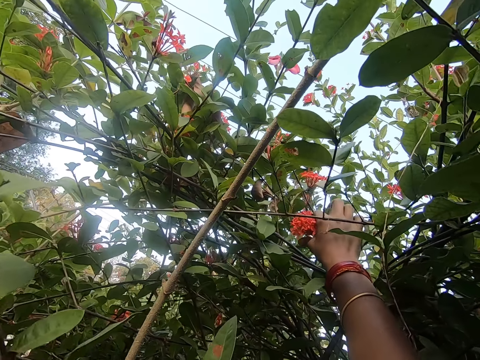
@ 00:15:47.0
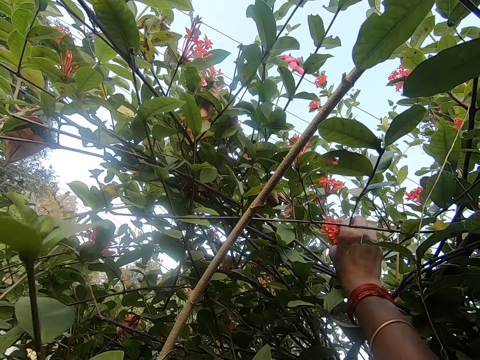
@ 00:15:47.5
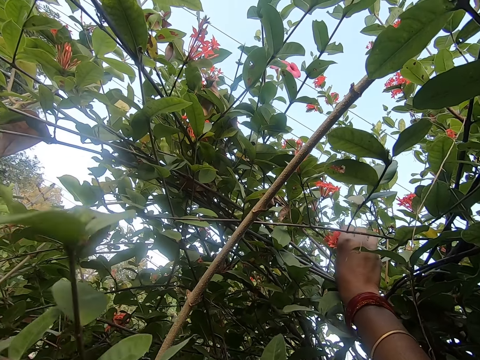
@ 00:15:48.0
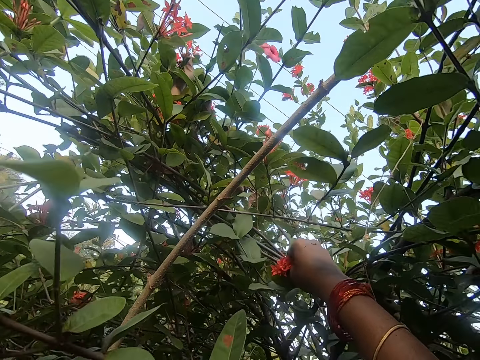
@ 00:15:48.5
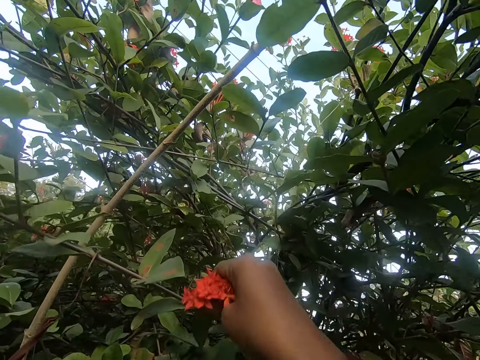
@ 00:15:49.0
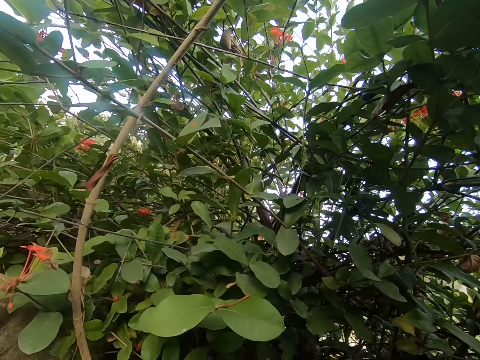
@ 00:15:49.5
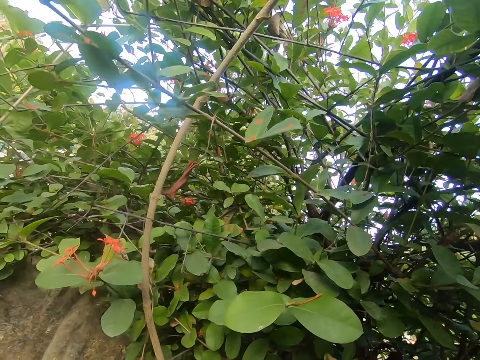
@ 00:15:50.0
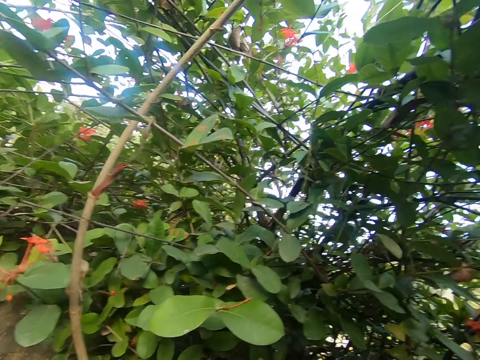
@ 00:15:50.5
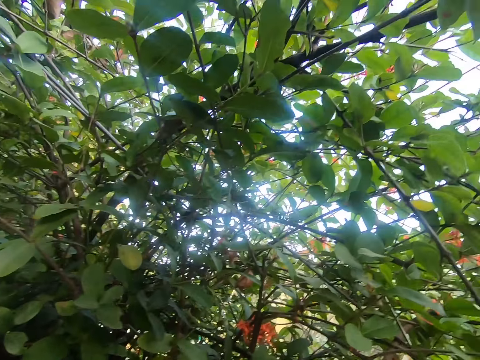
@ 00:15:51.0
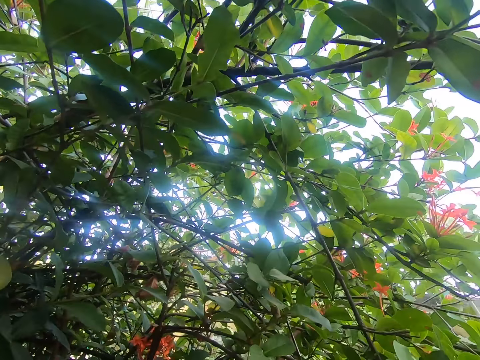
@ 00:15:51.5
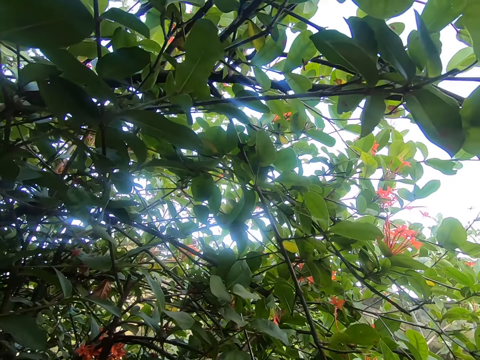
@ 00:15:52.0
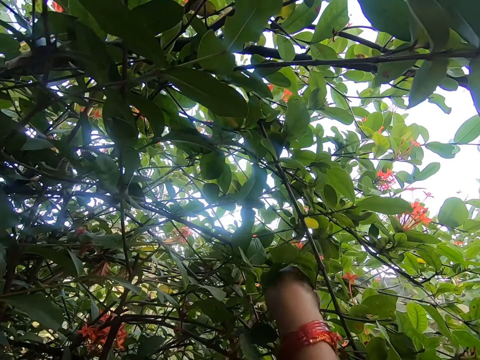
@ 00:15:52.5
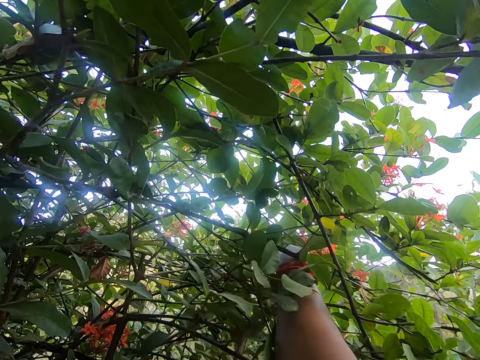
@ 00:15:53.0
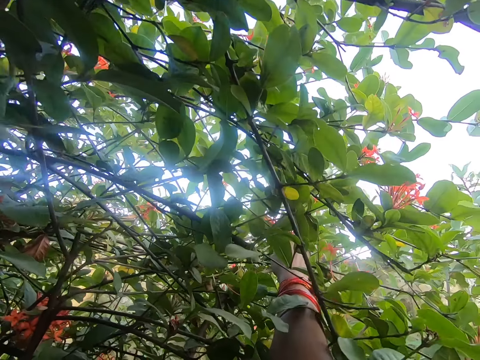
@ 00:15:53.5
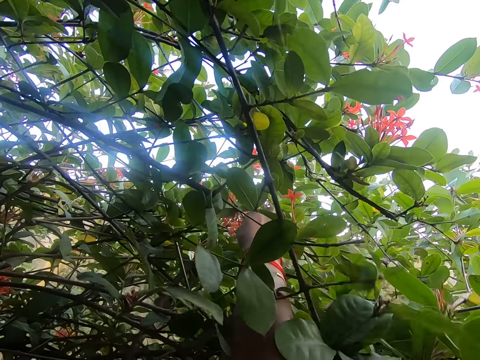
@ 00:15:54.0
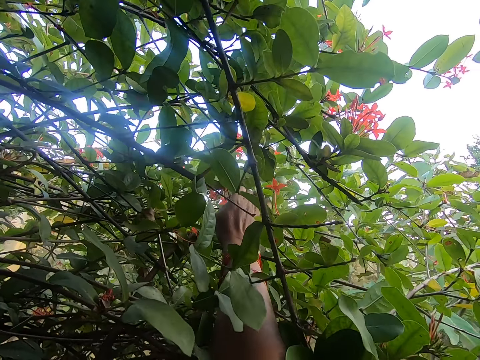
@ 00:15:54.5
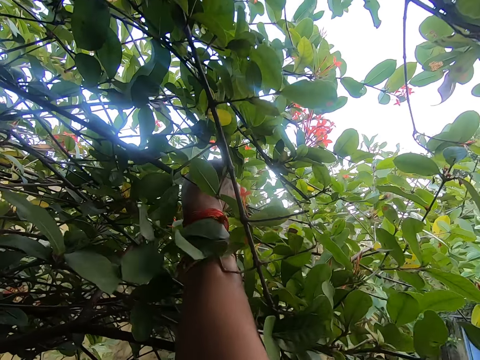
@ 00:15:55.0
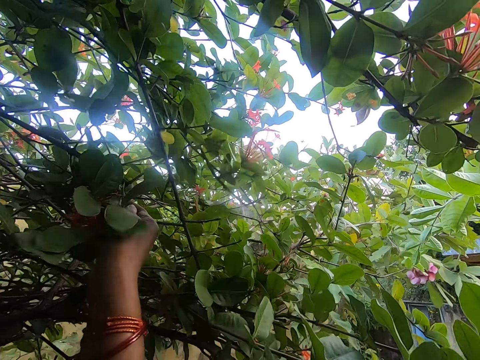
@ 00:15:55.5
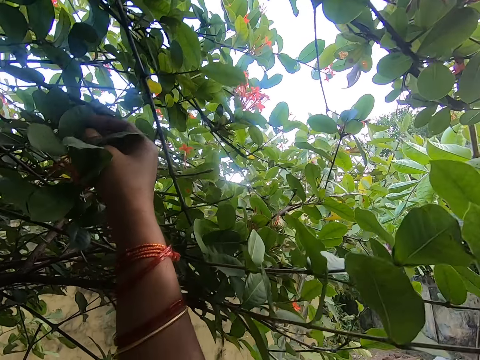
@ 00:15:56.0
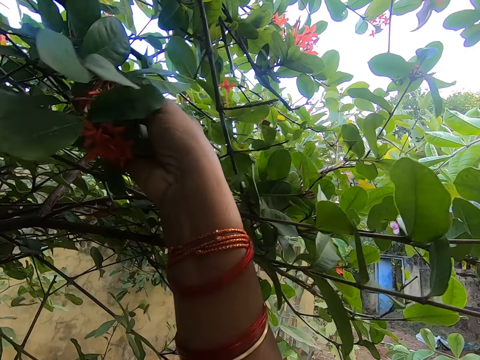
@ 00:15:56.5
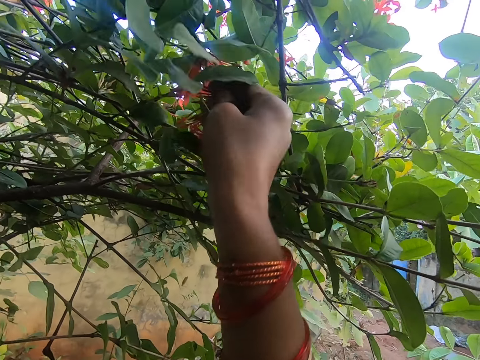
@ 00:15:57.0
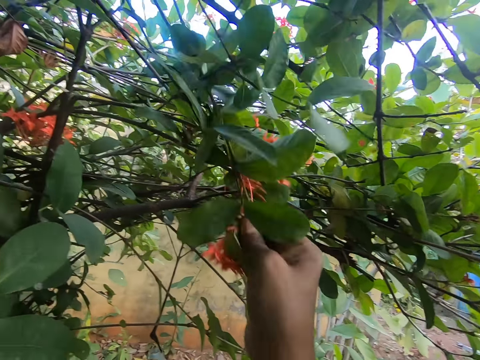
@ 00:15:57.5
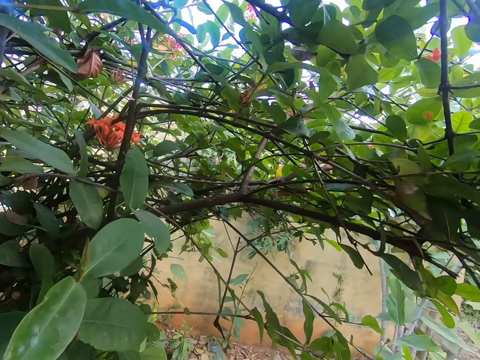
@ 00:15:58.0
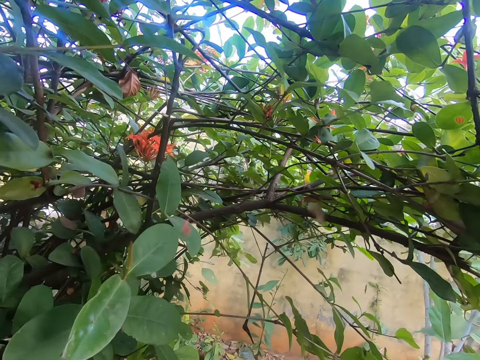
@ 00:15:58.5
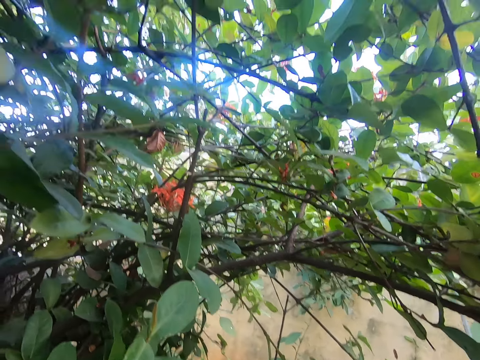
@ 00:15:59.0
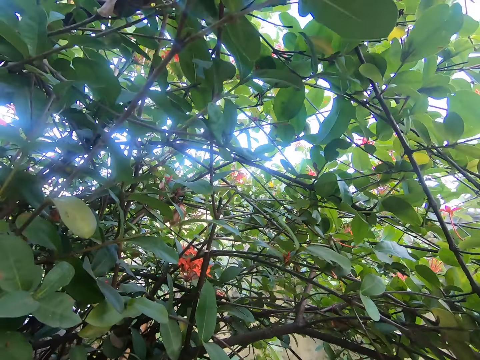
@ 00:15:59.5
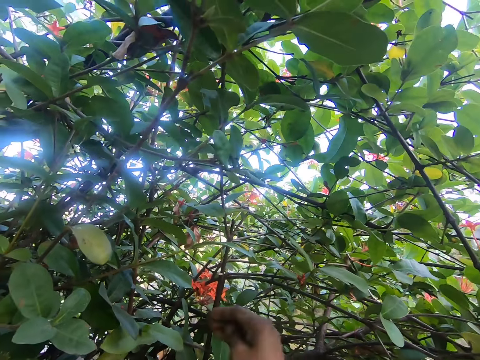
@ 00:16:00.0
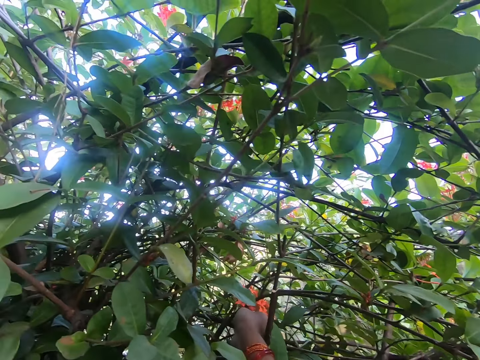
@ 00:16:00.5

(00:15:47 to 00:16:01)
The camera wearer plucks a flower with his right hand. He puts the flower in the tray. He plucks a flower with his right hand. He plucks a flower with his right hand again.

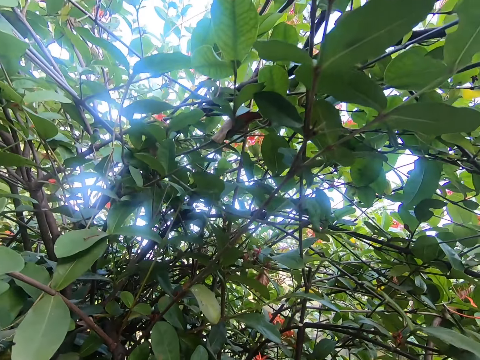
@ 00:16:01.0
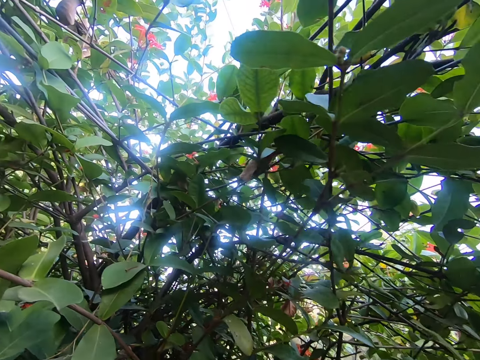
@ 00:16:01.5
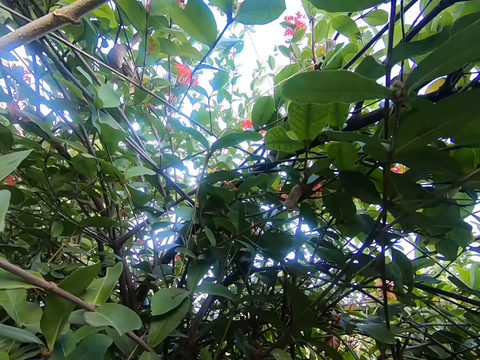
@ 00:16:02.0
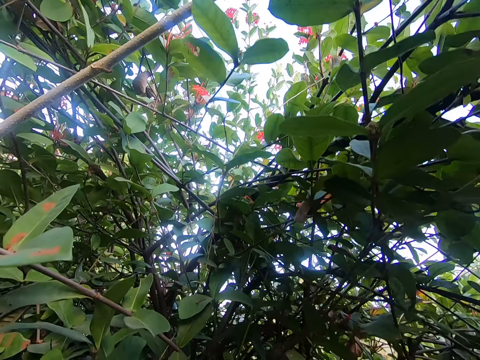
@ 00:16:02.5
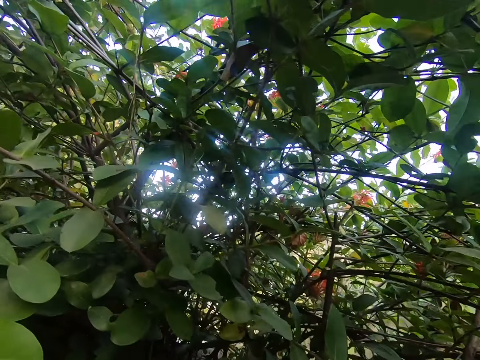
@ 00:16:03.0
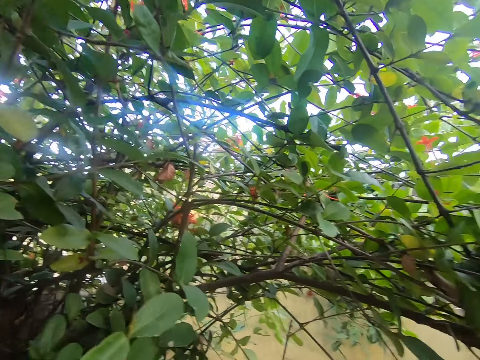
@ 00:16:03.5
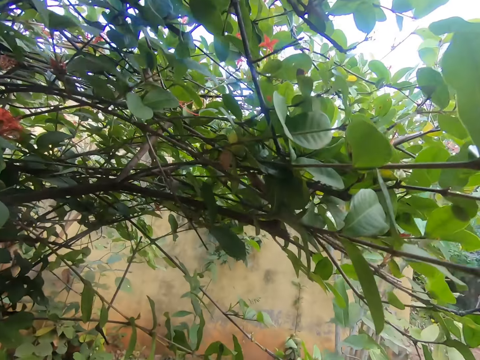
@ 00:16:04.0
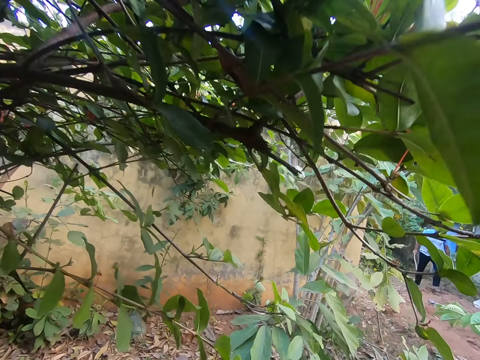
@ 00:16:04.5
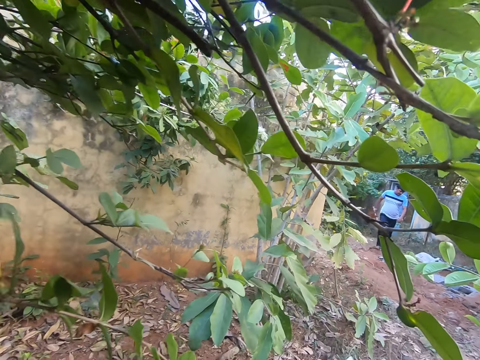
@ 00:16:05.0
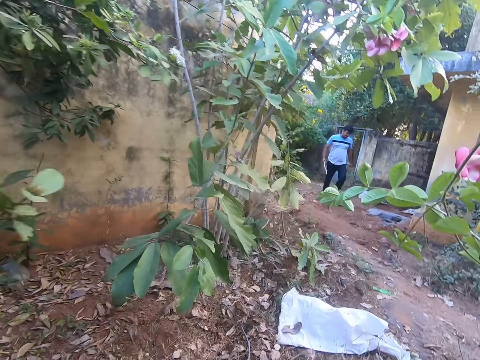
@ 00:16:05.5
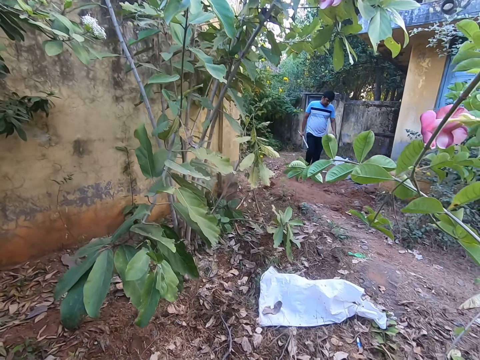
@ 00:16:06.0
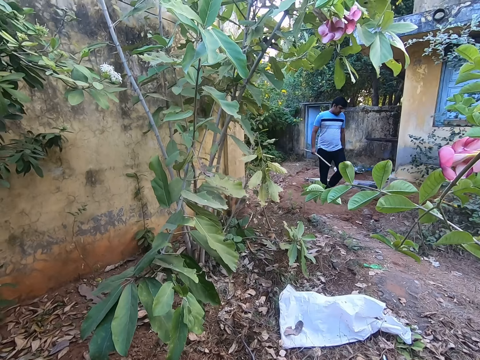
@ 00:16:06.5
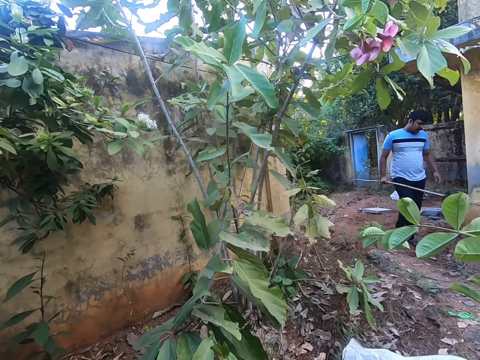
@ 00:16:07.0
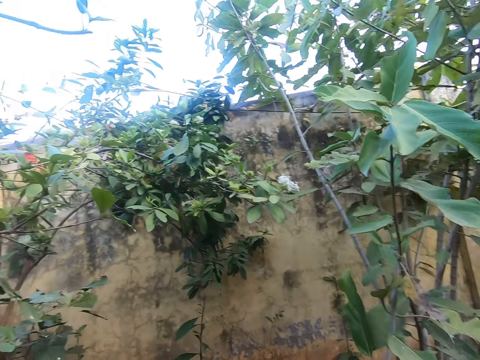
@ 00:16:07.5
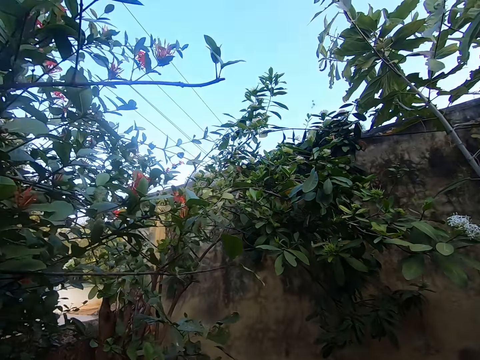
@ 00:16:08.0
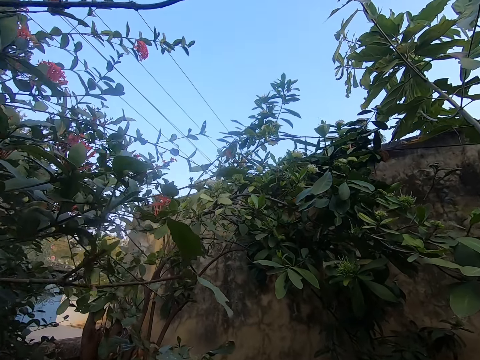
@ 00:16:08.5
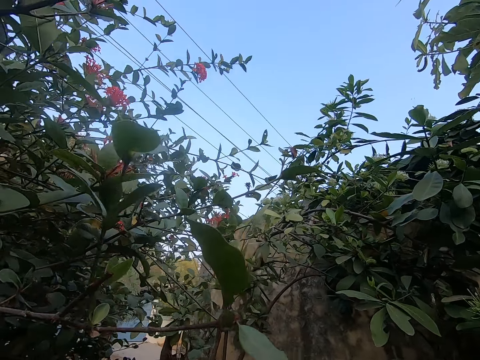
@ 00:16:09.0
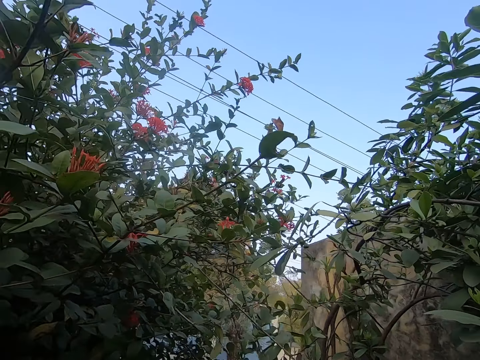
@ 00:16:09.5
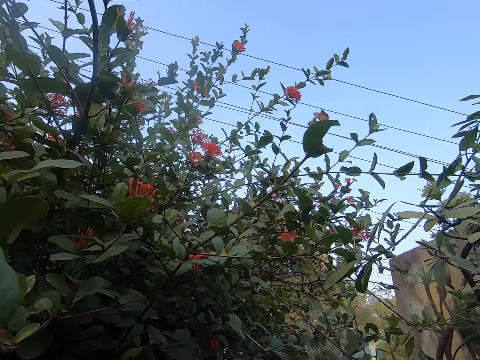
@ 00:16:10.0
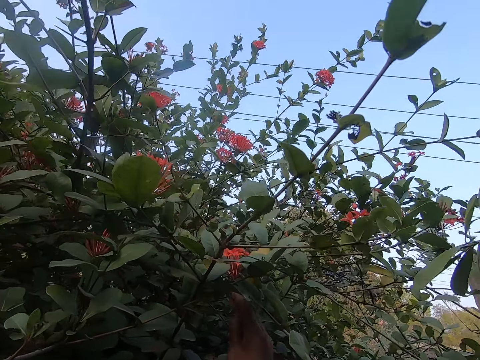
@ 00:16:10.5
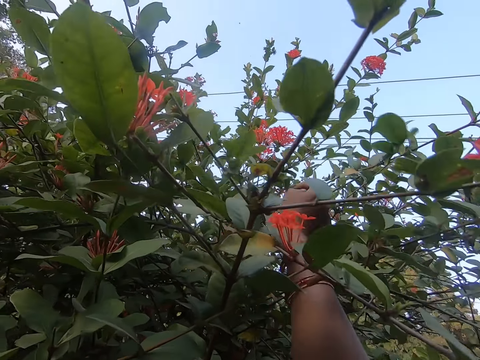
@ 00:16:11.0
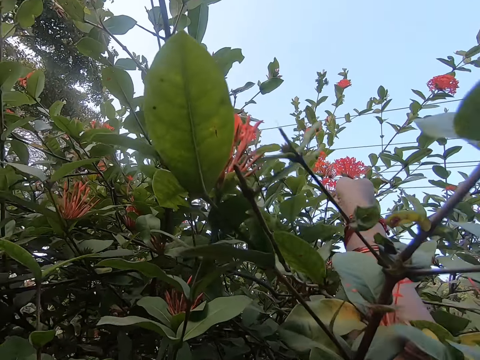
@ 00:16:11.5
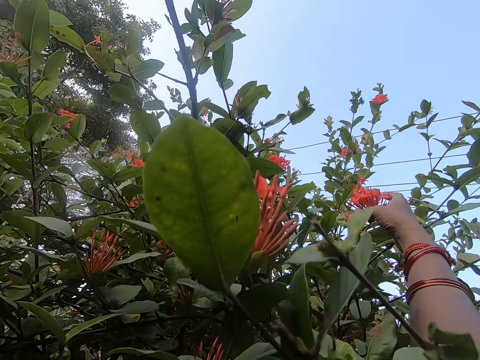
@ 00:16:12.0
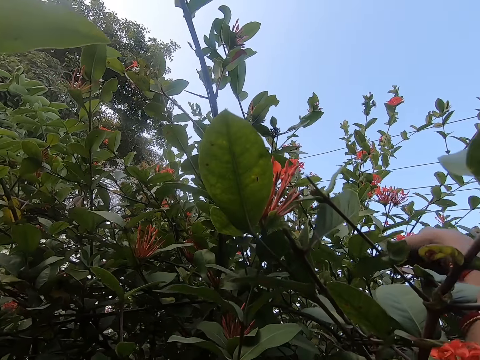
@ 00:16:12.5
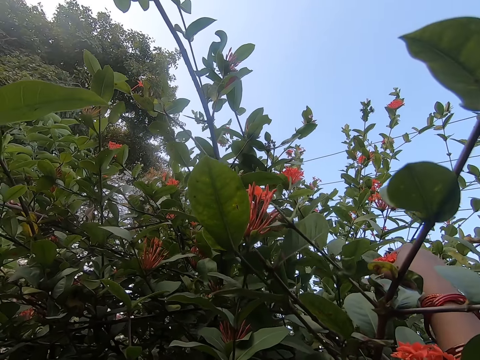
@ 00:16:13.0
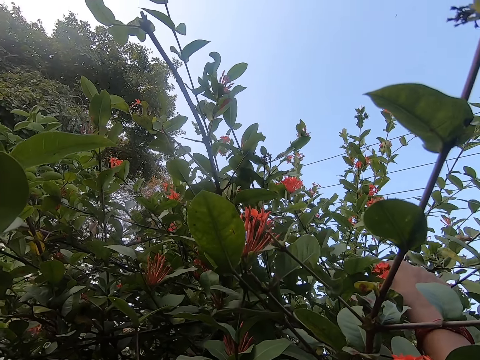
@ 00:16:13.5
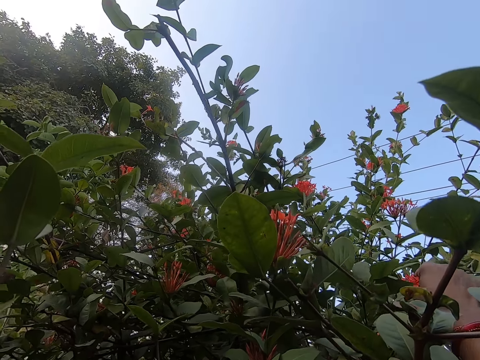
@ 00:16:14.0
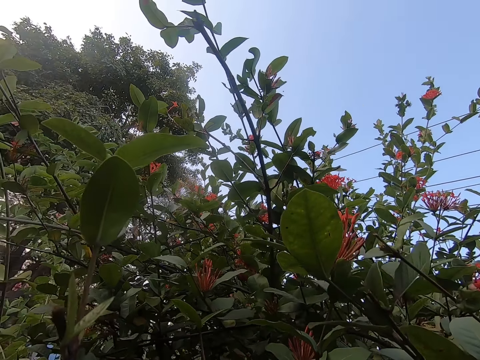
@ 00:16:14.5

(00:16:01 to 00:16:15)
The camera wearer plucks a flower with his right hand. He walks in the garden.
